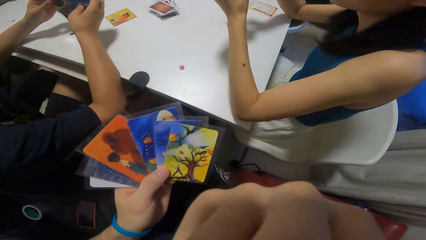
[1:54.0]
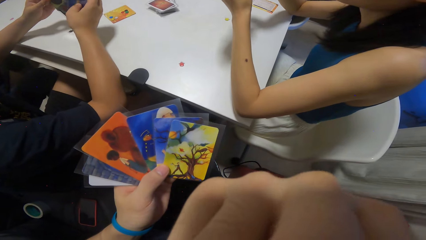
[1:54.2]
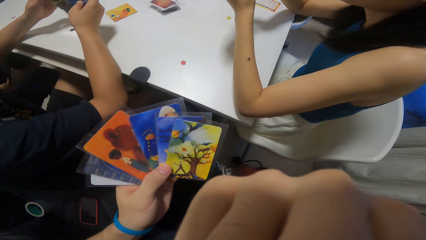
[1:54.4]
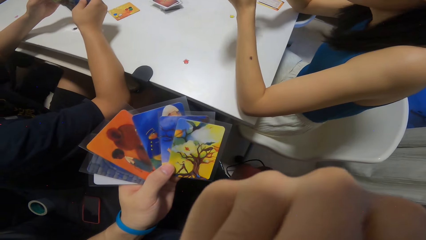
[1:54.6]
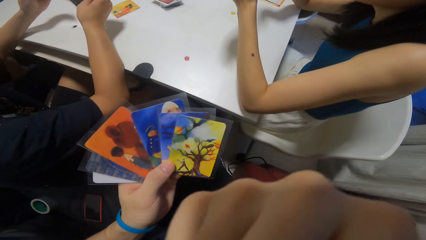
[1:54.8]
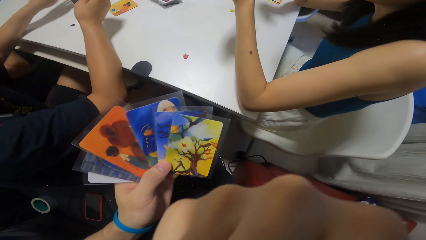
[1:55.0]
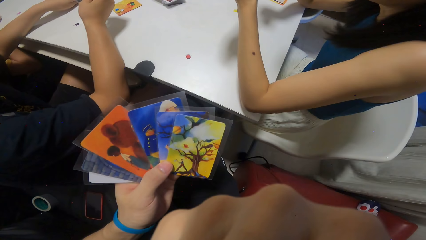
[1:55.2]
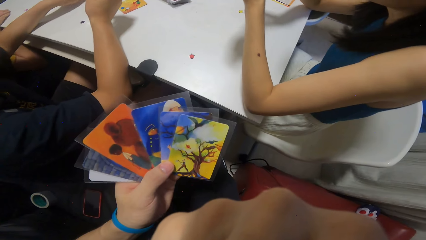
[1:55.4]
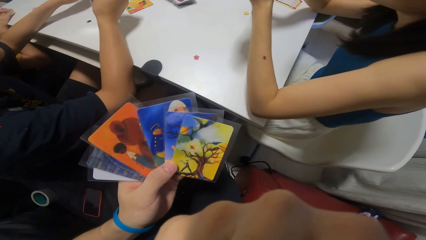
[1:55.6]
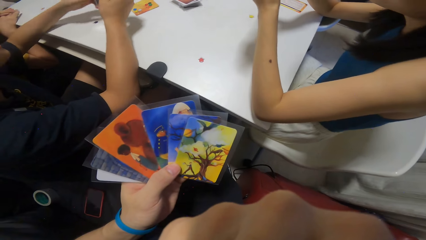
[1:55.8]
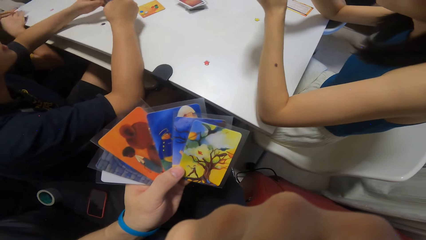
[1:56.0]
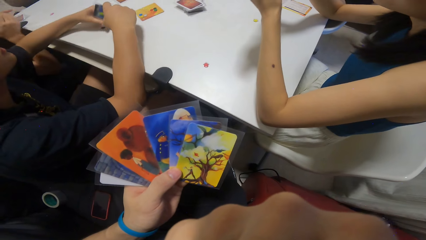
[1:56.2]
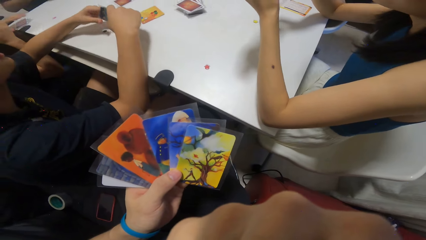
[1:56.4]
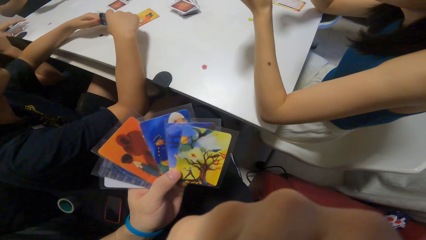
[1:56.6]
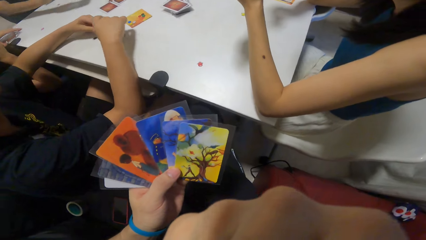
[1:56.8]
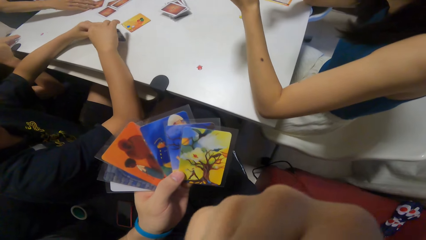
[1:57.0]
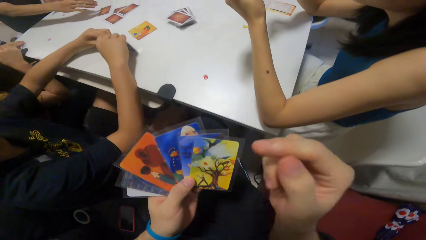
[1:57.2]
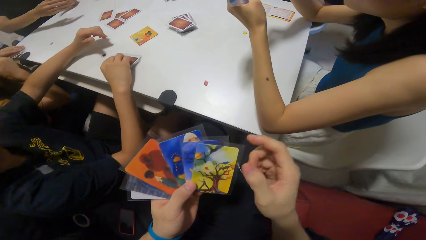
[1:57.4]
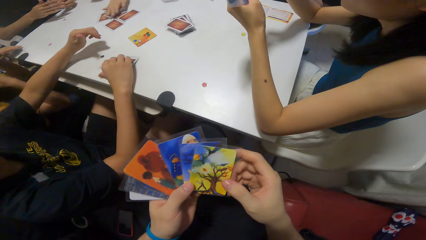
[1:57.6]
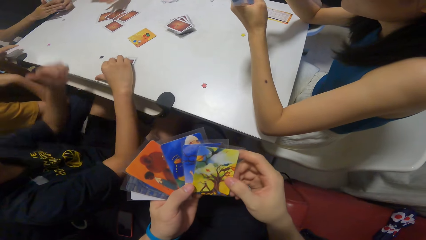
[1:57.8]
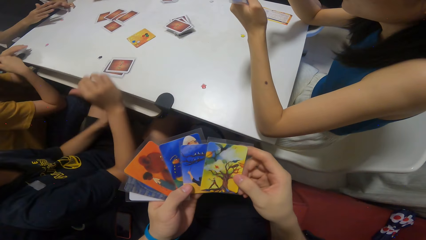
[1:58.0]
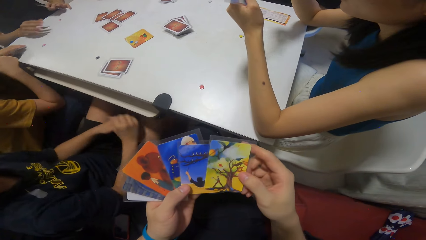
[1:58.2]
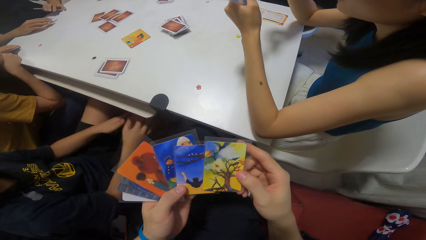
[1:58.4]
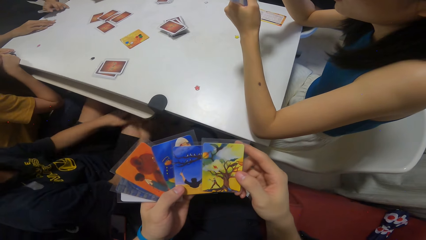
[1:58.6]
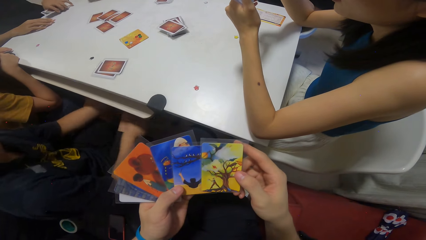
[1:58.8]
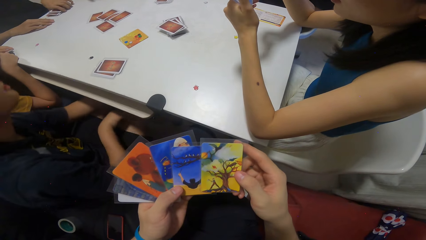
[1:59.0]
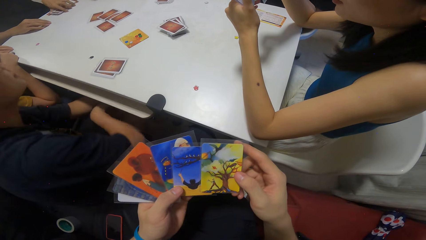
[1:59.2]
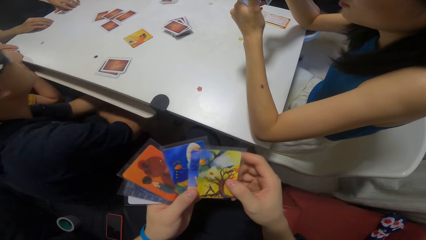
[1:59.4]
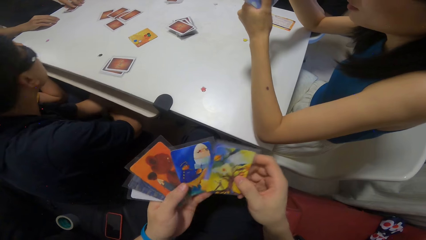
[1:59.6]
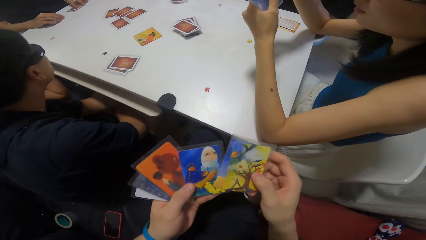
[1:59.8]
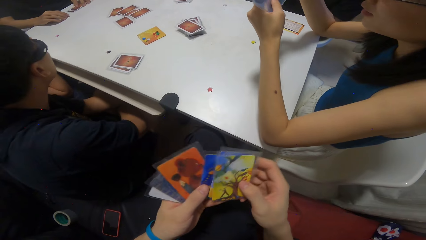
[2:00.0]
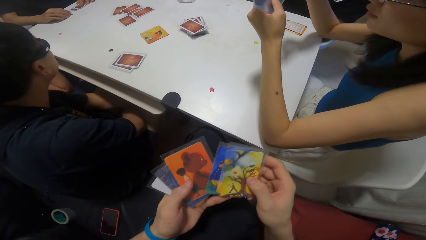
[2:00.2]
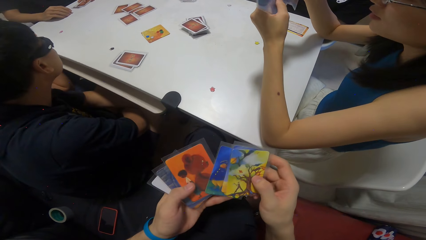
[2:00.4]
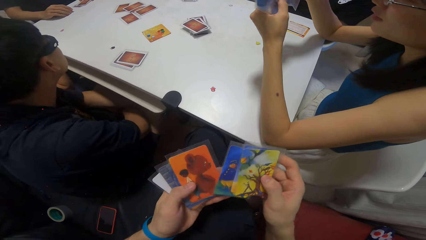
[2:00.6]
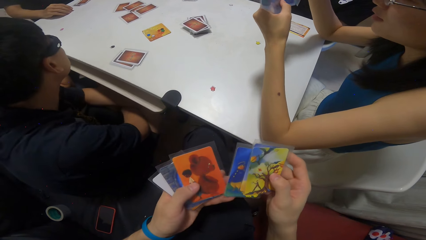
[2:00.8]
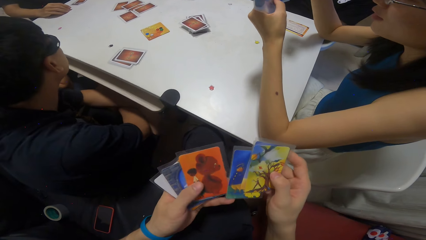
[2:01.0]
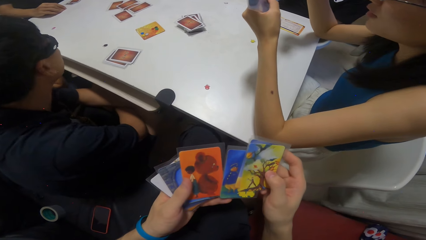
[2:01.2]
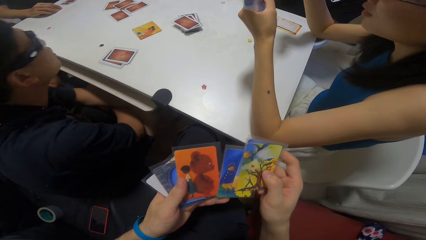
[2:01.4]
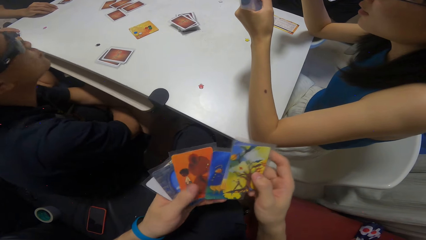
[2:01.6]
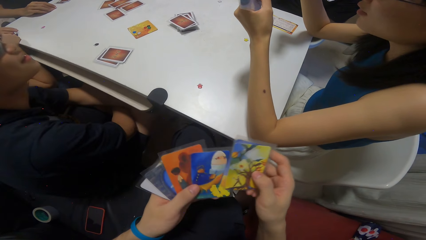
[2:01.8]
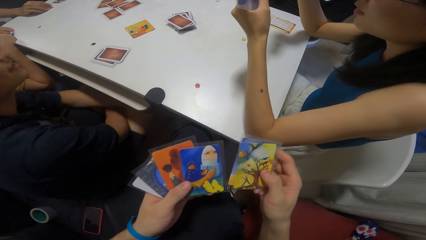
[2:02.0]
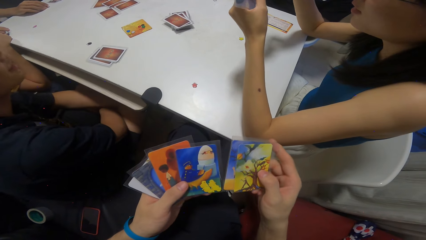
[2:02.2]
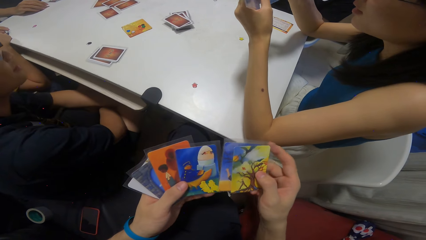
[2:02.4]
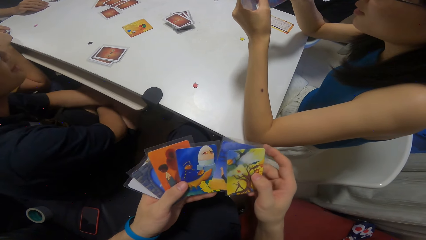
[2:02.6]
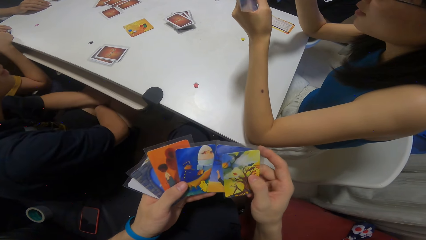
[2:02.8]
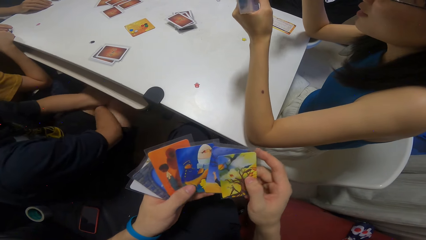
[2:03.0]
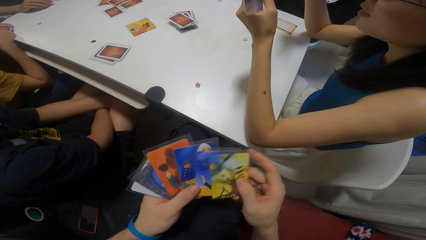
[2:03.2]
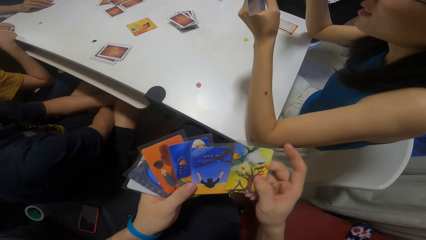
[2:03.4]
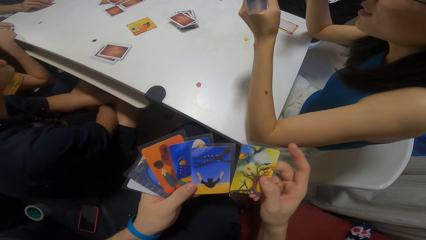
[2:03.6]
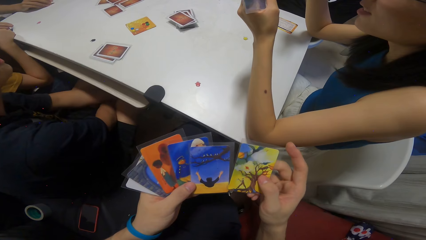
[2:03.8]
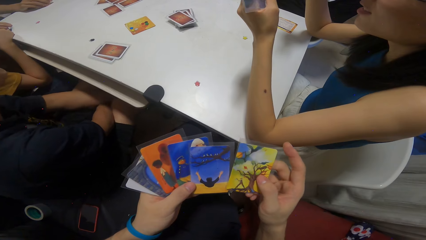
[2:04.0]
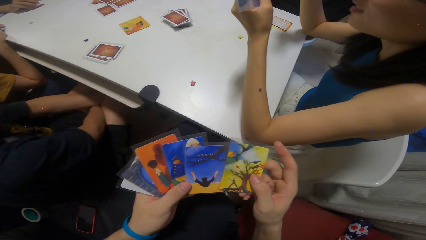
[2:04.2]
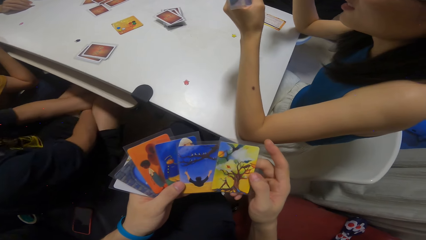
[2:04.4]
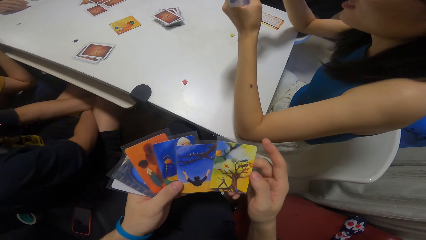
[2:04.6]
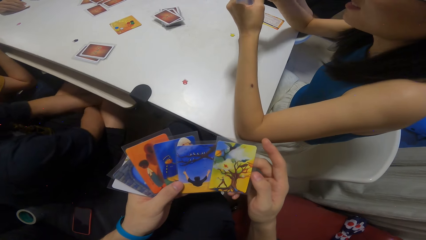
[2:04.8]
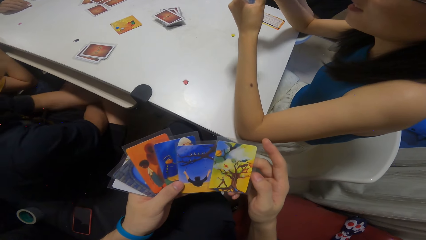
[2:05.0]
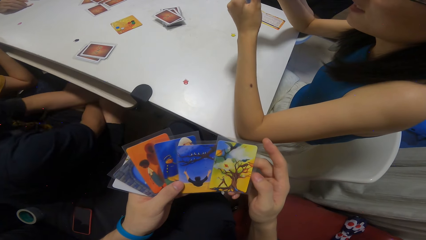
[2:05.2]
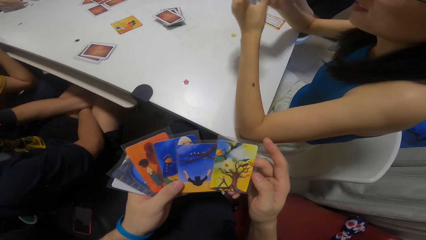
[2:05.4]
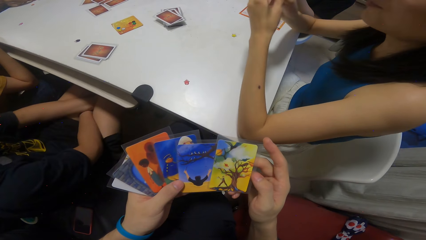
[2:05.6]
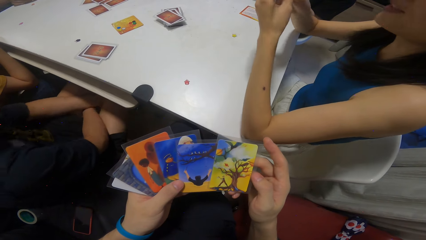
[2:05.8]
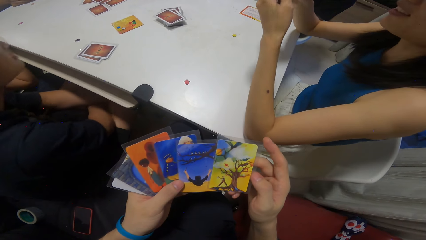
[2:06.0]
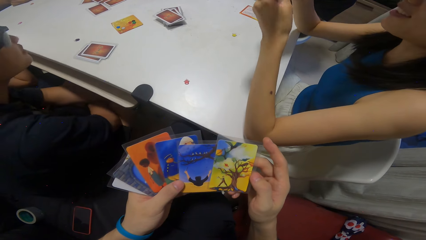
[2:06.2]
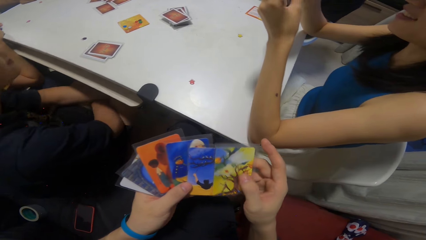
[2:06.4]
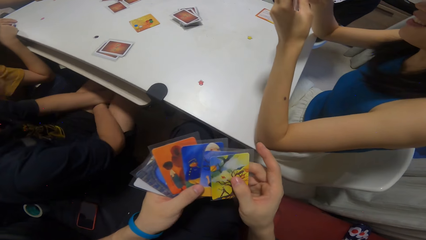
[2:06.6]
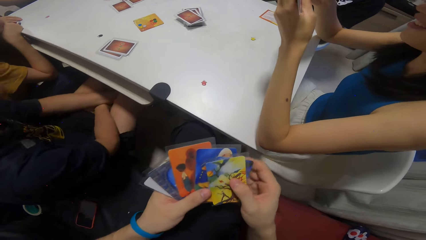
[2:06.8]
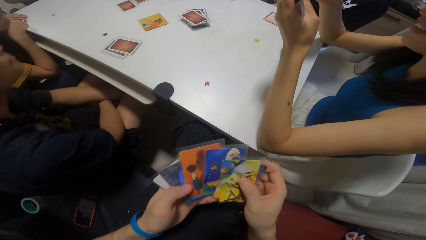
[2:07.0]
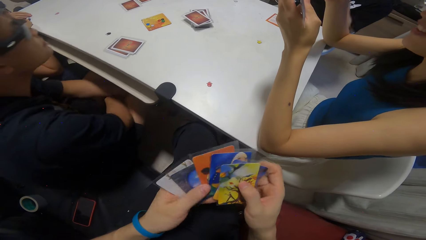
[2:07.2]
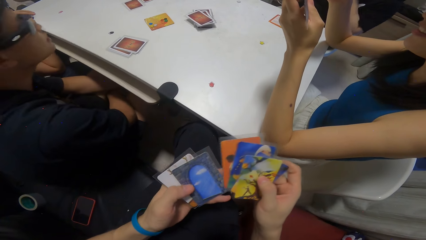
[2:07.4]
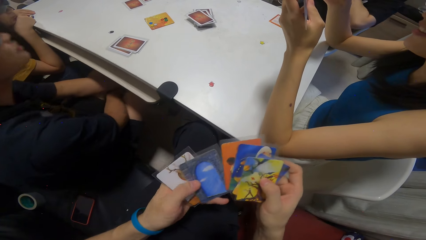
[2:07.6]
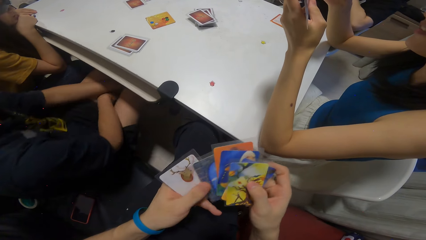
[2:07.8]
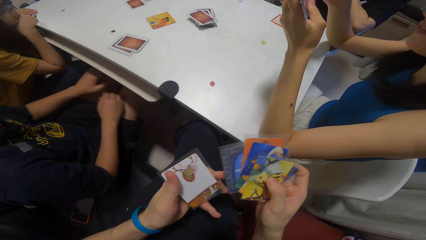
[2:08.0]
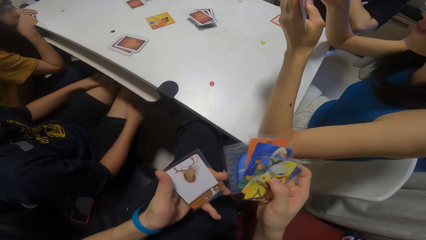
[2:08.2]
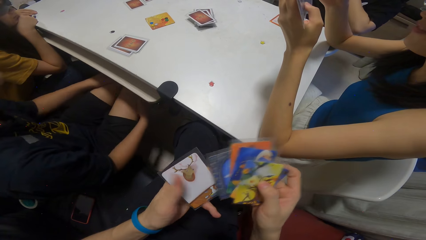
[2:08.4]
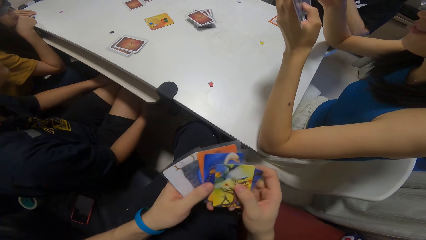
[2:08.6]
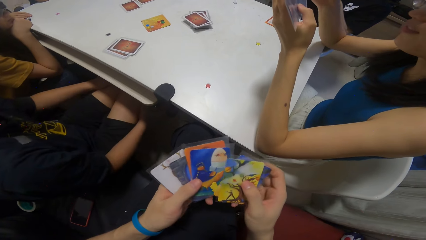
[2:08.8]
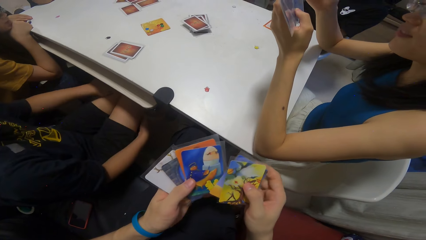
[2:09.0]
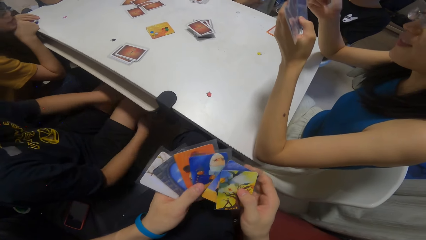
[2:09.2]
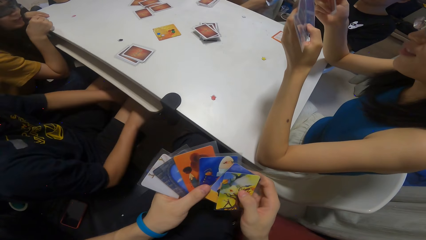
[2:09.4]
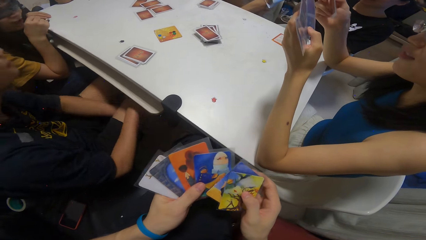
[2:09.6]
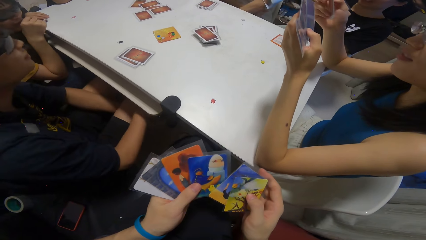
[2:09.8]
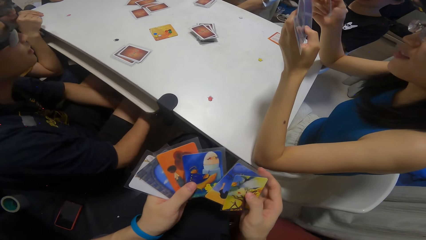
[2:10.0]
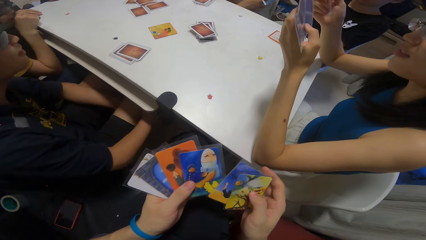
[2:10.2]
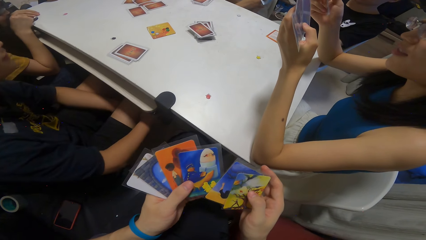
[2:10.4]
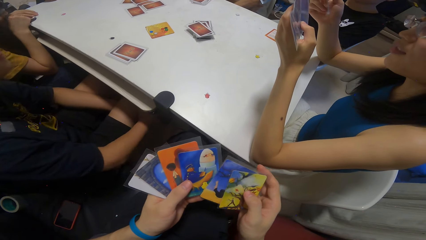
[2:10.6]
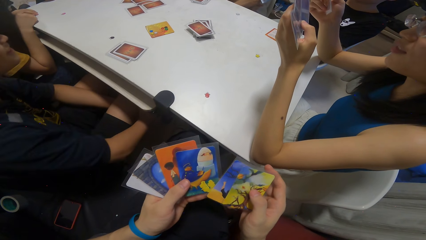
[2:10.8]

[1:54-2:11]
A man touches the face. Another man places playing cards on the table. A third man places a playing card on the table. The first man shuffles playing cards. The camera wearer shuffles playing cards. The first man shuffles playing cards. A fourth man swings.
